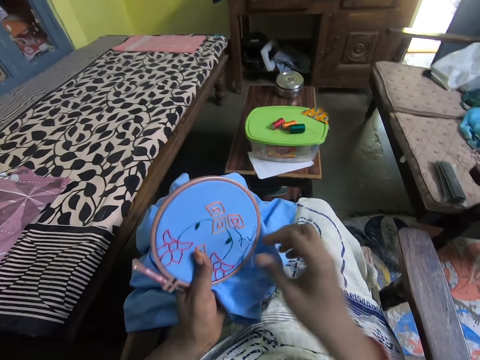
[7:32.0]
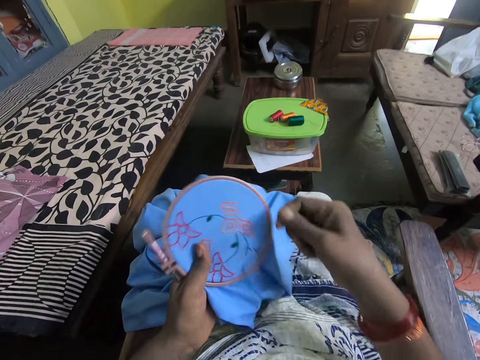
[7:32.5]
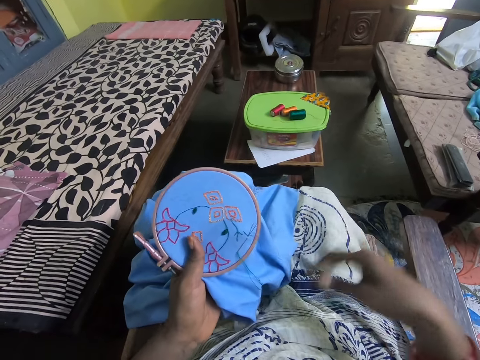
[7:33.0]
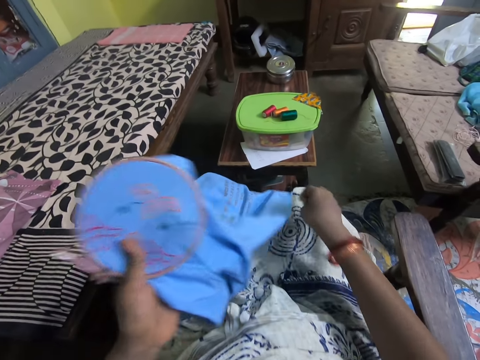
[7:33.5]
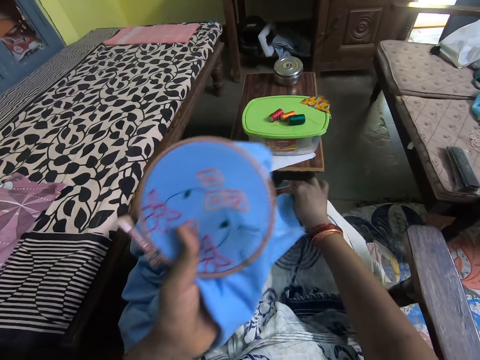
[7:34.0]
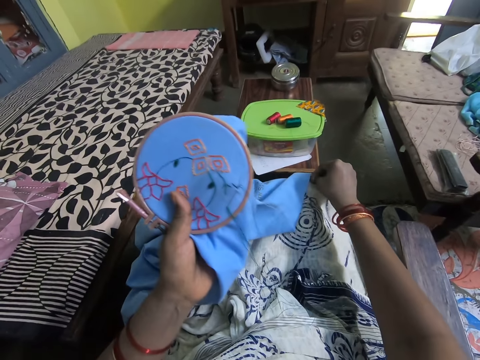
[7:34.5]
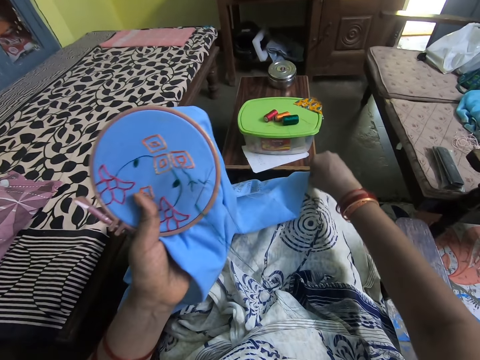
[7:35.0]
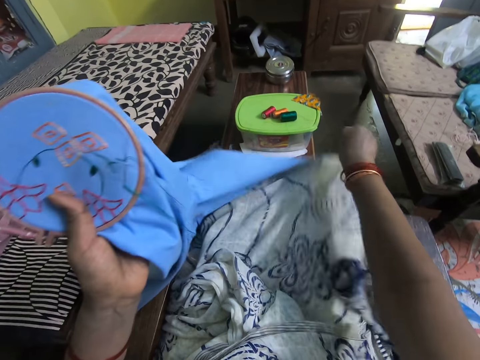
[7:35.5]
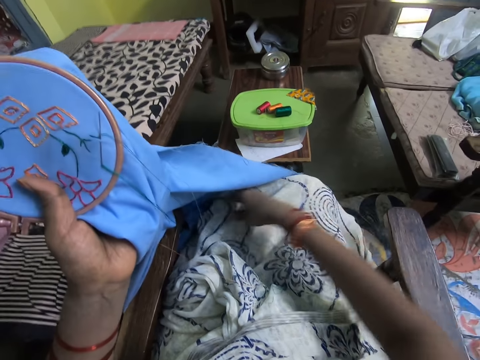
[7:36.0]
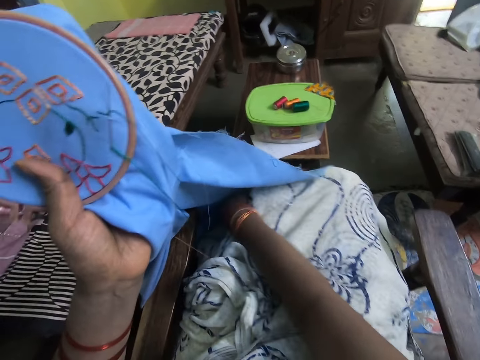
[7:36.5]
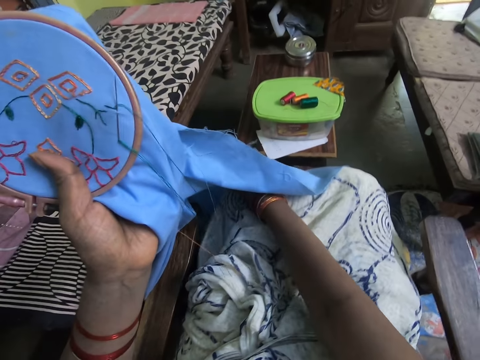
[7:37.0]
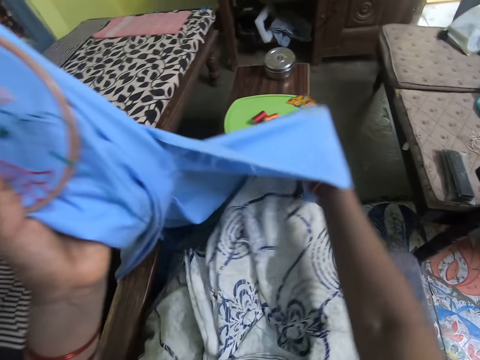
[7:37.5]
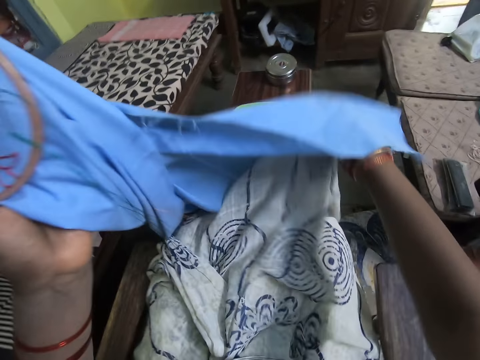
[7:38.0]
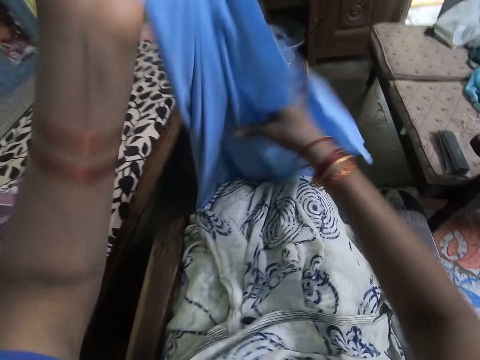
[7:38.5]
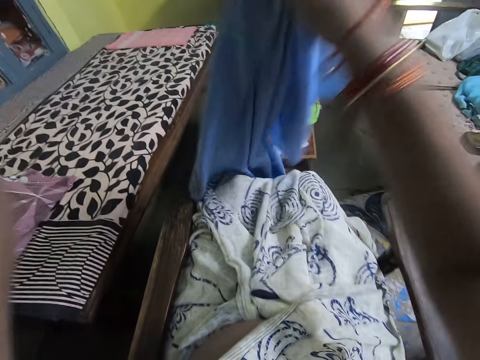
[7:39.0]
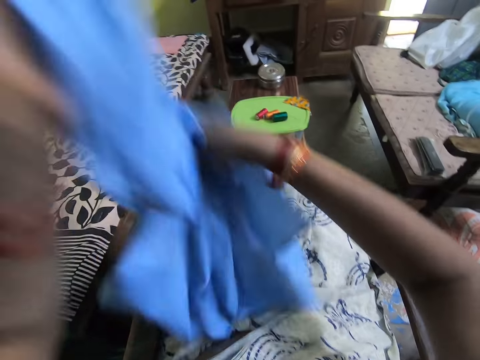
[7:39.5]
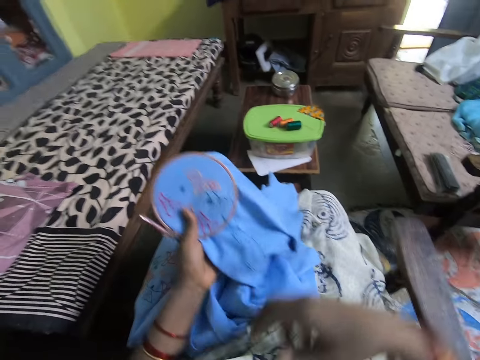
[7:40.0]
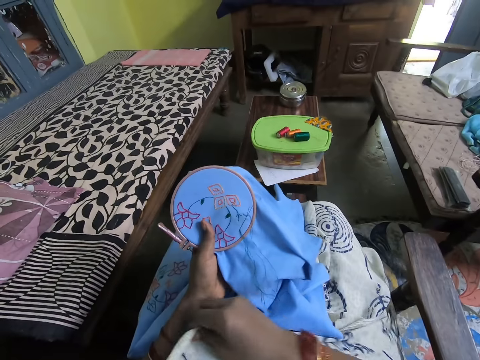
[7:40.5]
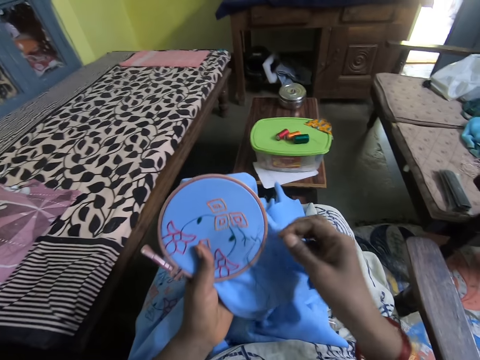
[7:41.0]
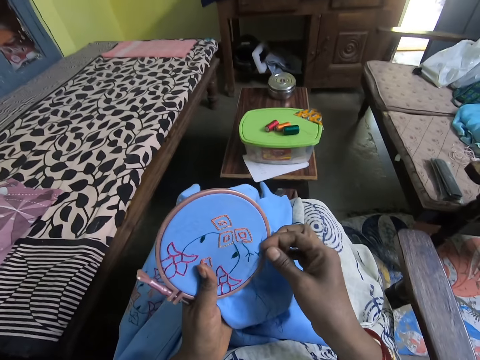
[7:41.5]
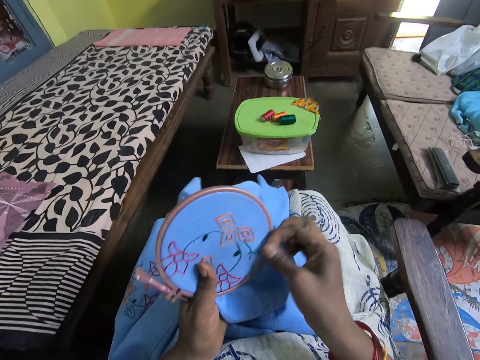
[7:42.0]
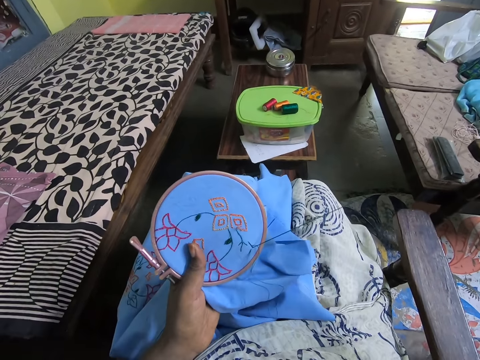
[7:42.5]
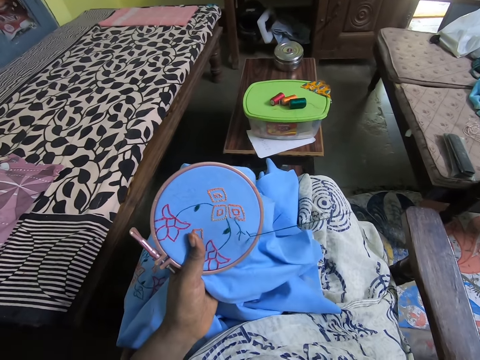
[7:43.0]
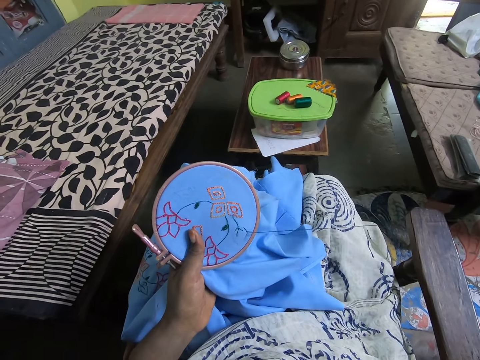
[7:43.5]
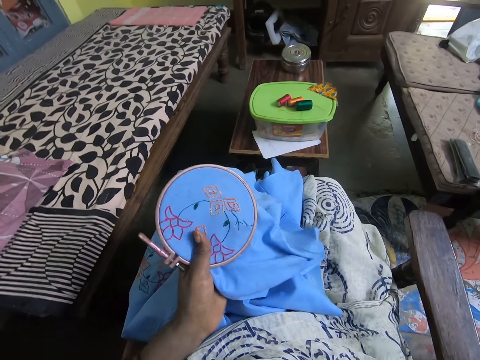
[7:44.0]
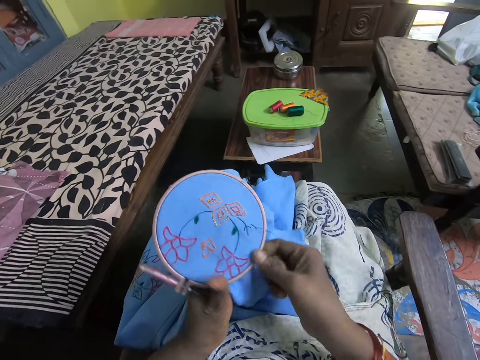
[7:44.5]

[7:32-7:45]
The camera wearer touches the thread. They touch the table cloth. They touch the piece of cloth. They lift up the table cloth and put the table cloth down. They pull the needle or yarn.

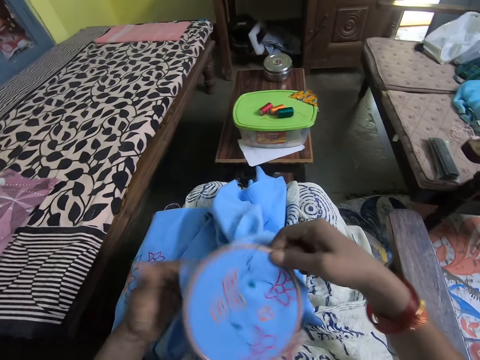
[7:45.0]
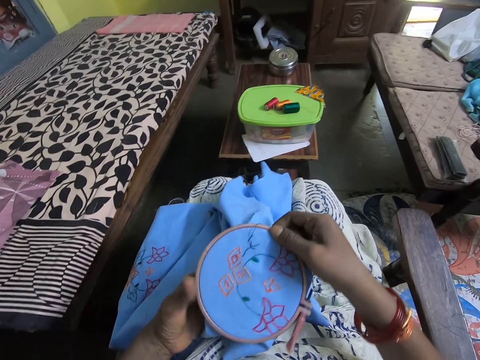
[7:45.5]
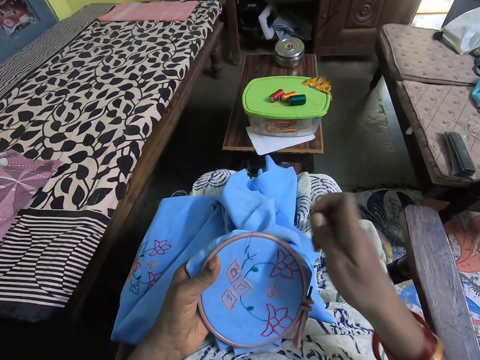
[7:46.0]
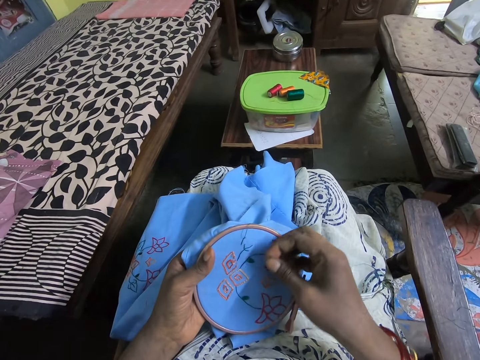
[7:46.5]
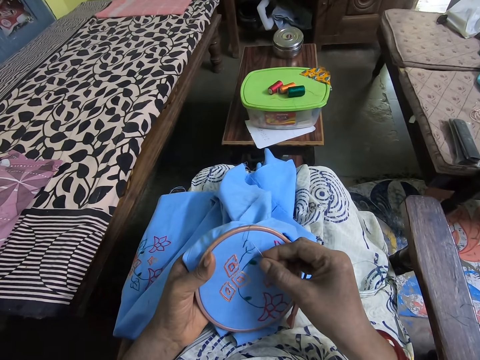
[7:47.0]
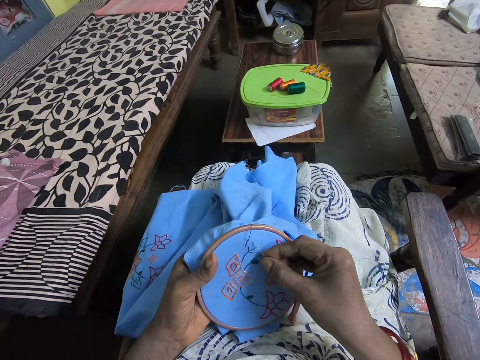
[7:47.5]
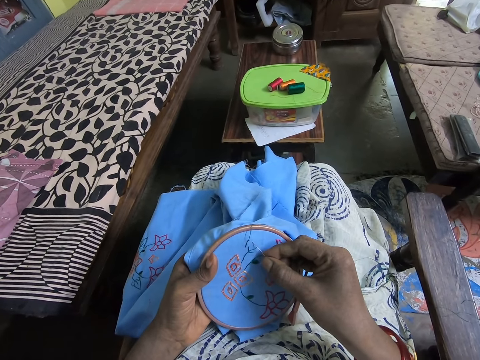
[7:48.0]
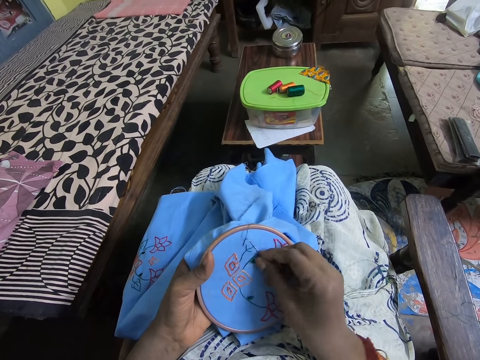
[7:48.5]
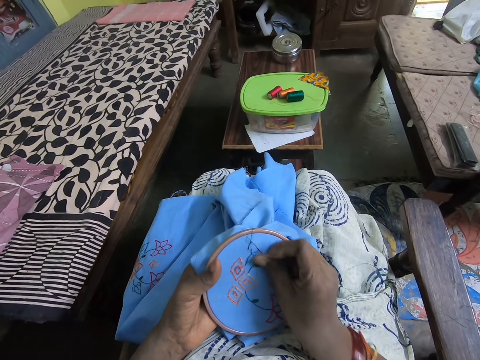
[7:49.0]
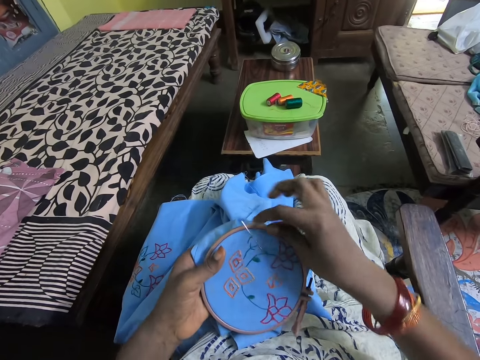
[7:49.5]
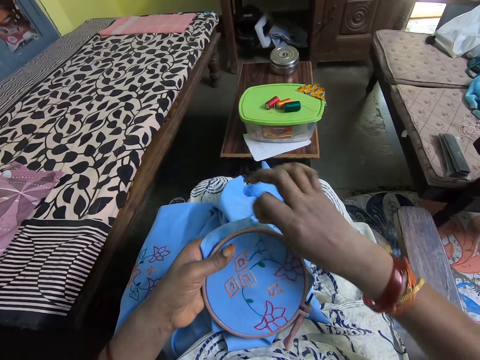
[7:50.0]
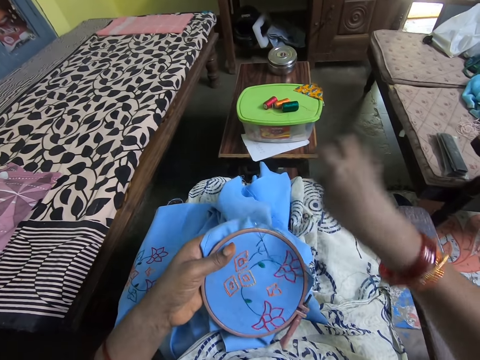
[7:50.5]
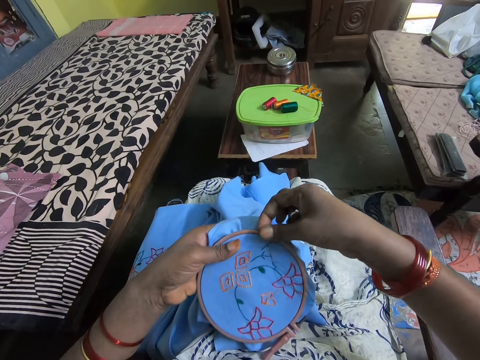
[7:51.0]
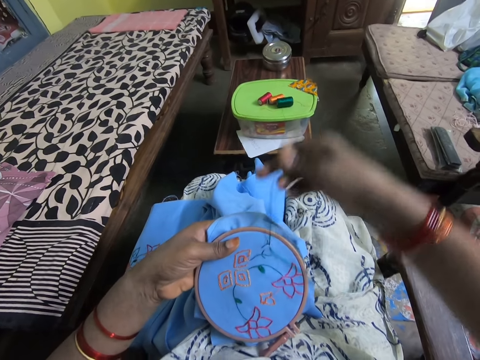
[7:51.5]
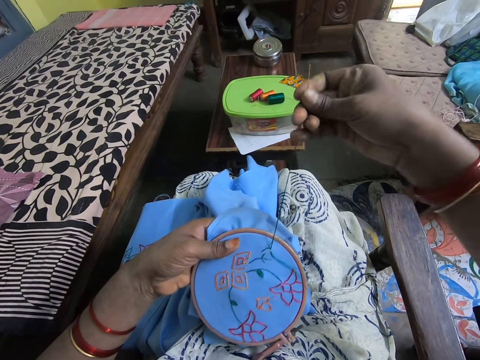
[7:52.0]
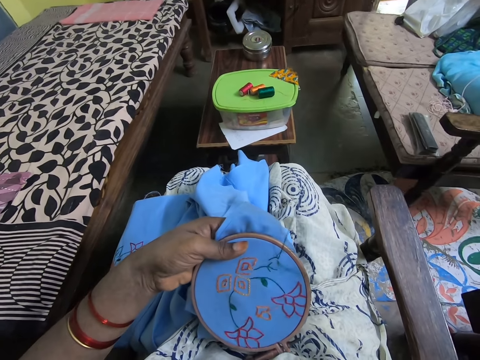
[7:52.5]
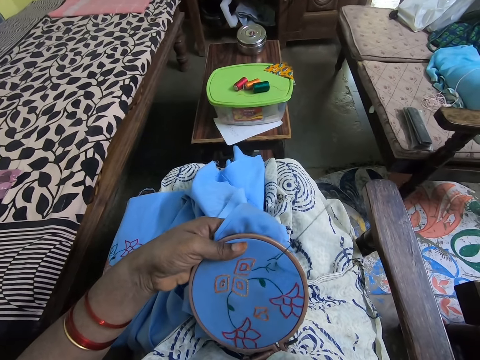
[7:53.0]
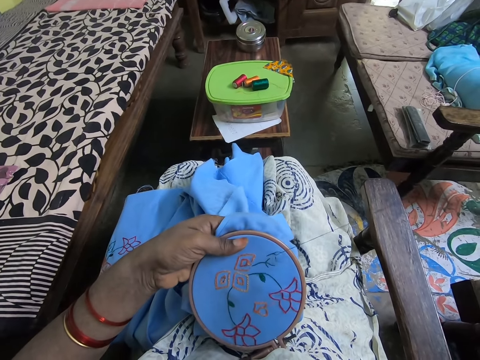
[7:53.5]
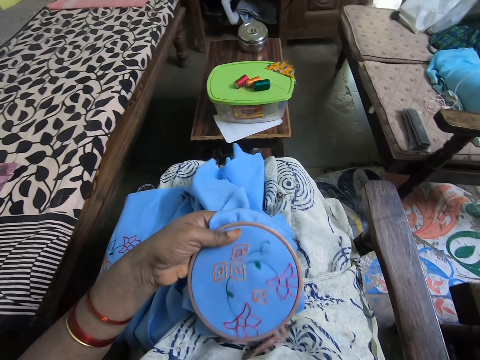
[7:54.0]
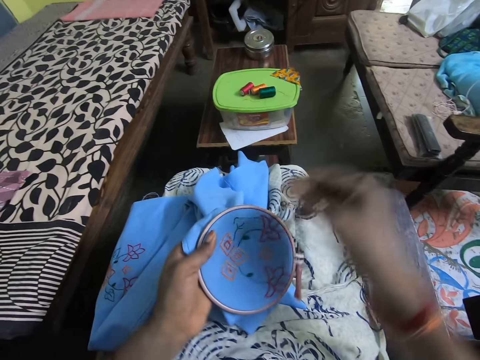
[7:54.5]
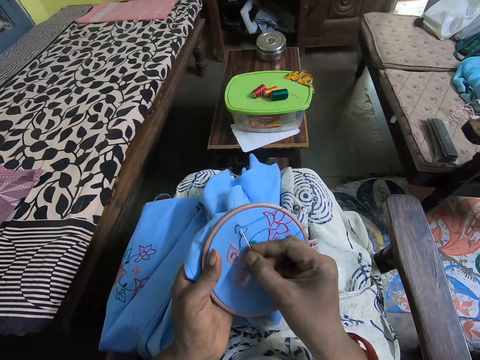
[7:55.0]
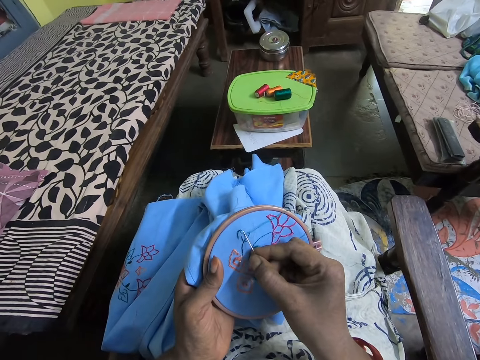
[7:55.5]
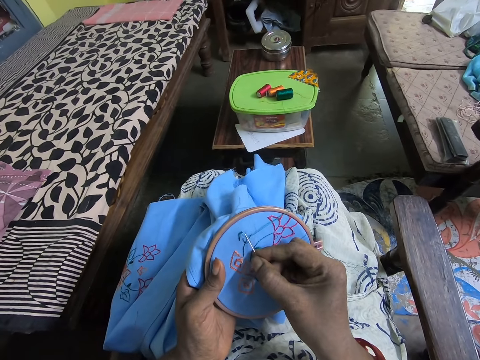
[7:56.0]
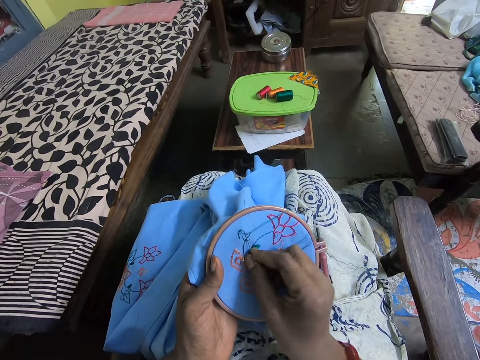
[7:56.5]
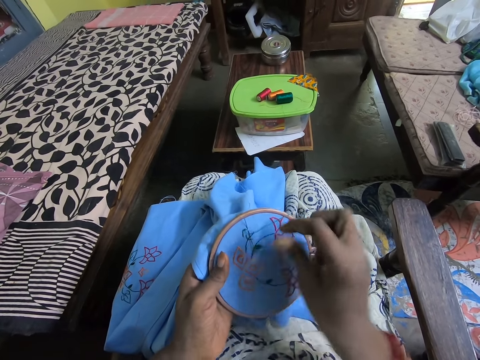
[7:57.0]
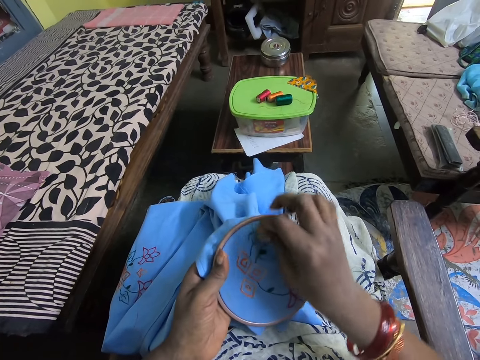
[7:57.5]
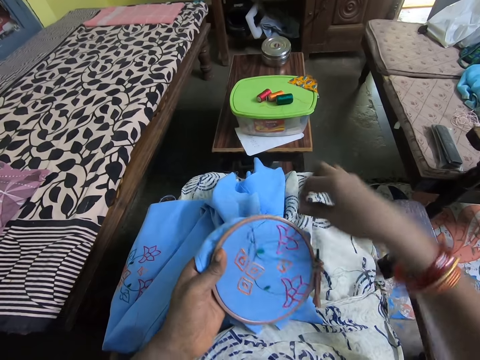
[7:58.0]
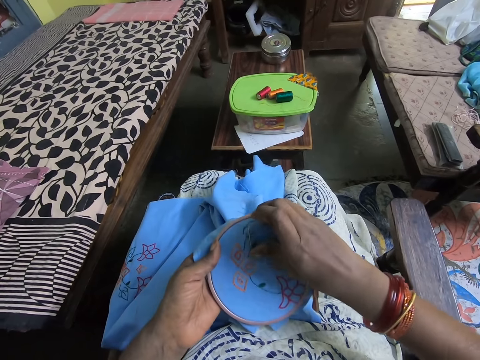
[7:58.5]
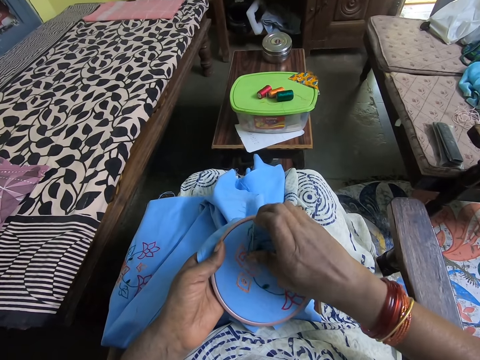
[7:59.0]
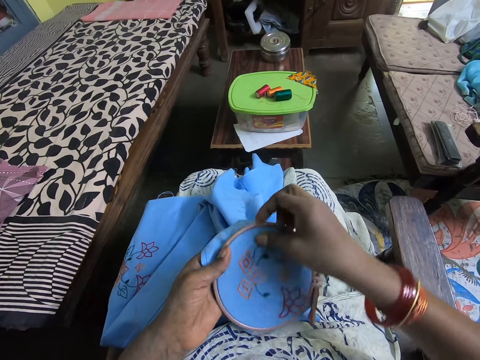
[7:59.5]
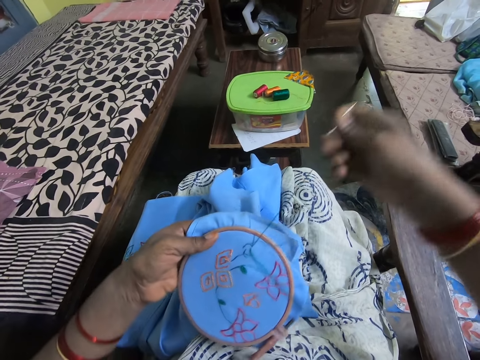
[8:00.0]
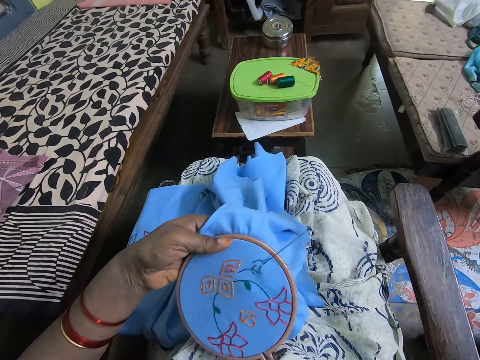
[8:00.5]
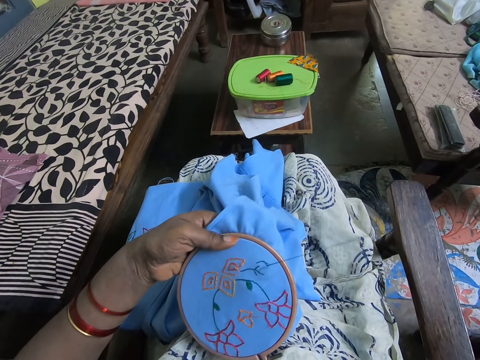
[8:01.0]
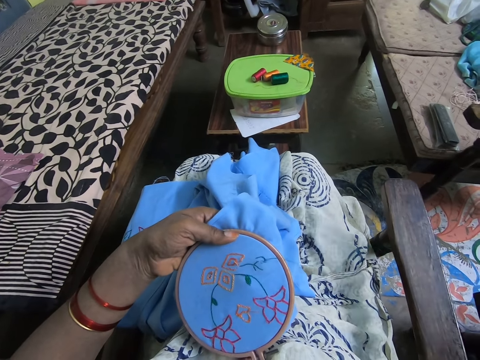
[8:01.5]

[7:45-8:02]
The camera wearer touches the table cloth. They stitch the cloth with a needle. They pull the needle. They pull the yarn. They stitch the cloth with the needle. They pull the needle. They pull the yarn.
